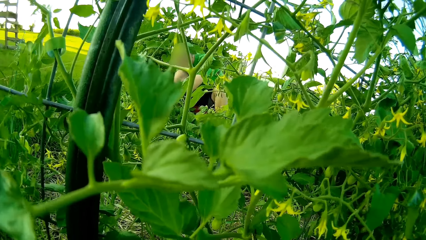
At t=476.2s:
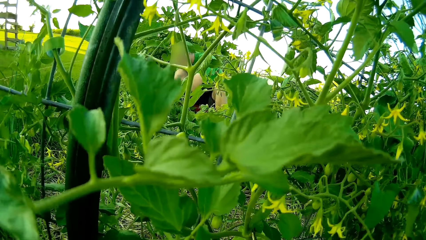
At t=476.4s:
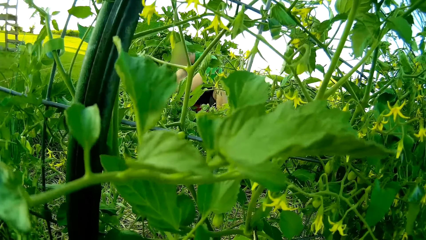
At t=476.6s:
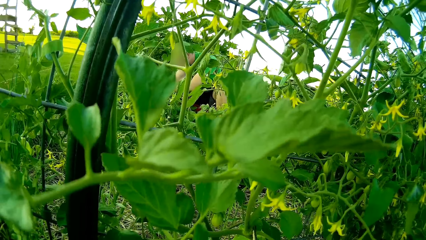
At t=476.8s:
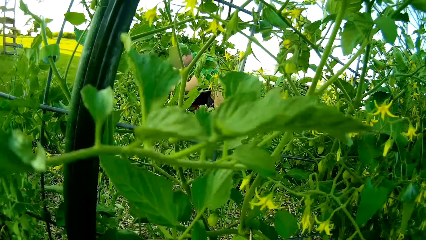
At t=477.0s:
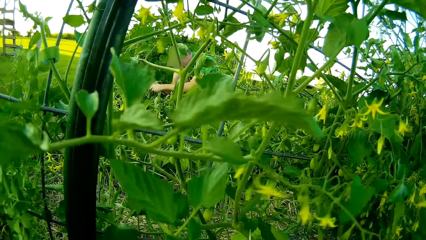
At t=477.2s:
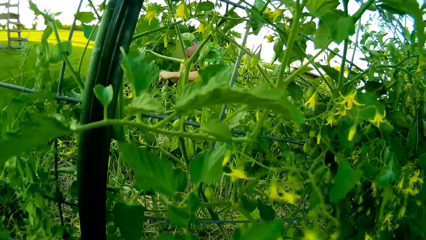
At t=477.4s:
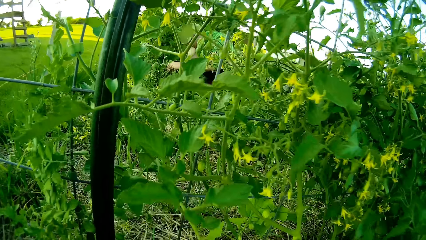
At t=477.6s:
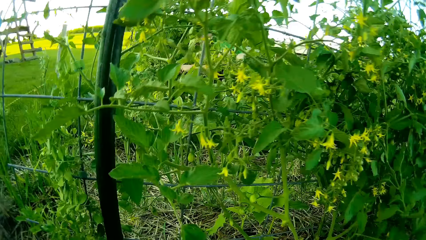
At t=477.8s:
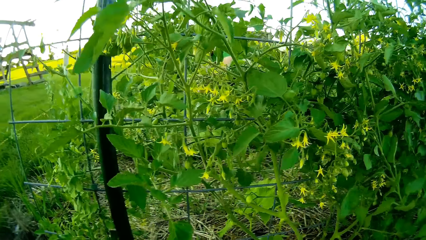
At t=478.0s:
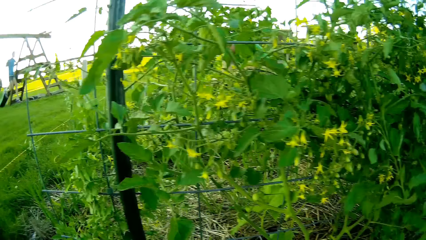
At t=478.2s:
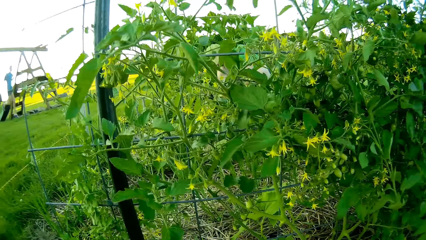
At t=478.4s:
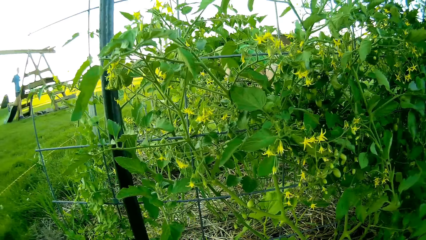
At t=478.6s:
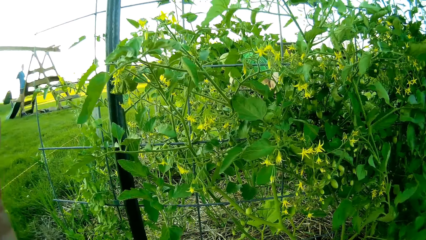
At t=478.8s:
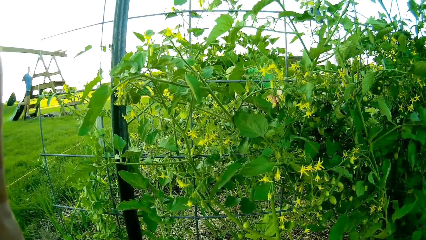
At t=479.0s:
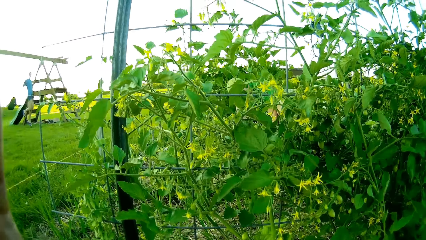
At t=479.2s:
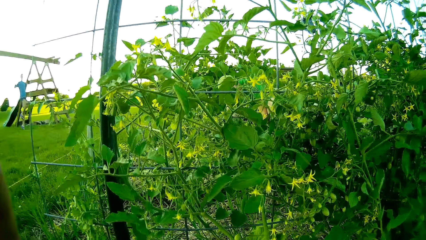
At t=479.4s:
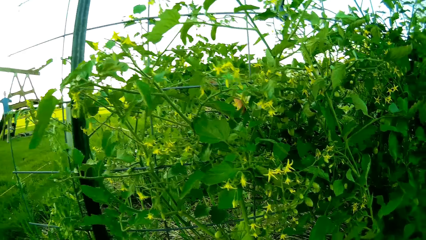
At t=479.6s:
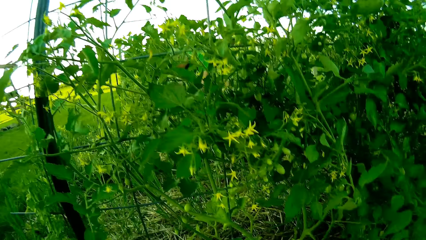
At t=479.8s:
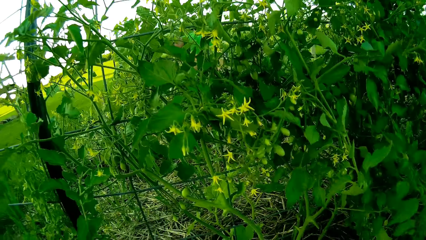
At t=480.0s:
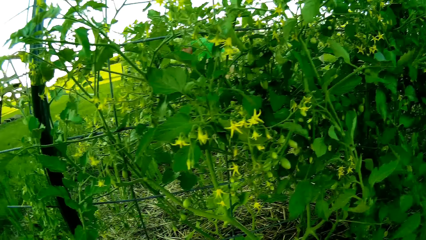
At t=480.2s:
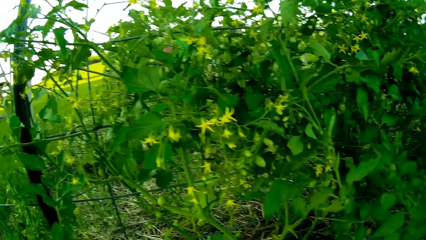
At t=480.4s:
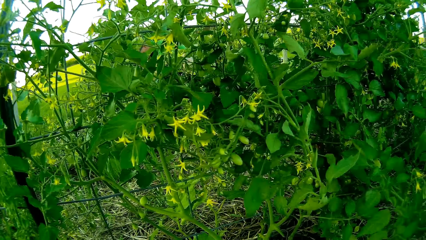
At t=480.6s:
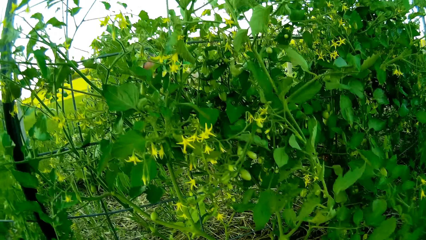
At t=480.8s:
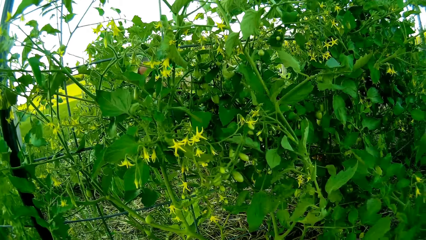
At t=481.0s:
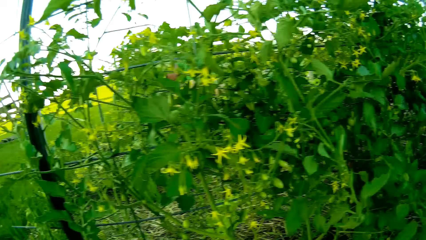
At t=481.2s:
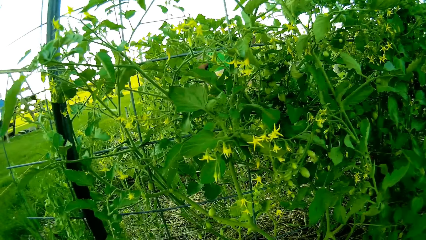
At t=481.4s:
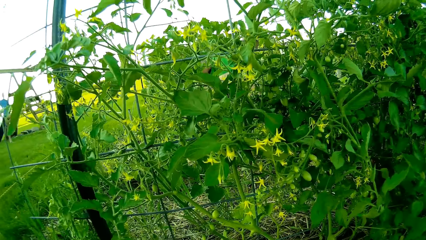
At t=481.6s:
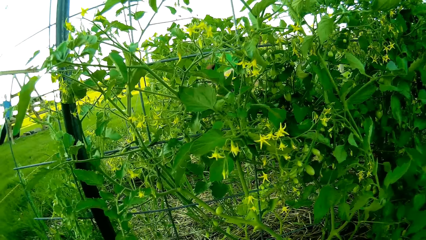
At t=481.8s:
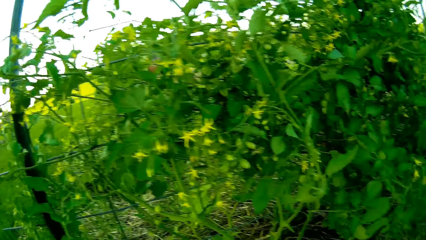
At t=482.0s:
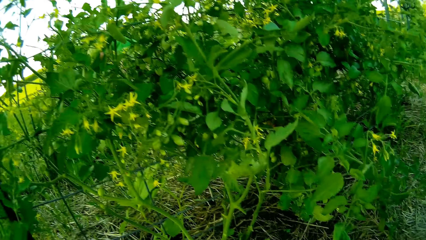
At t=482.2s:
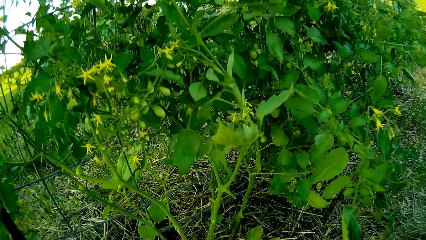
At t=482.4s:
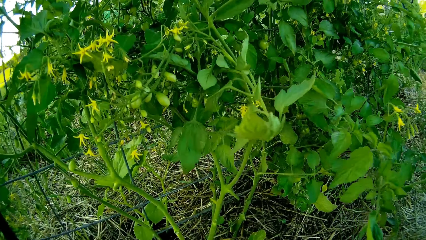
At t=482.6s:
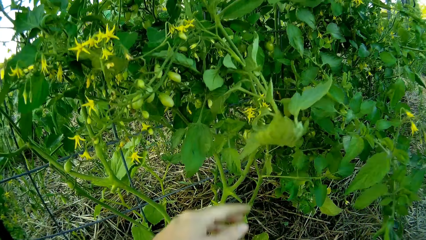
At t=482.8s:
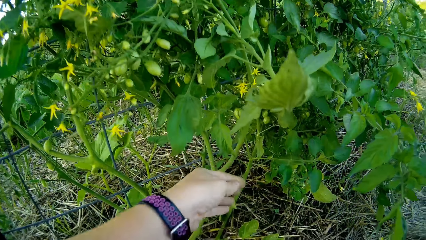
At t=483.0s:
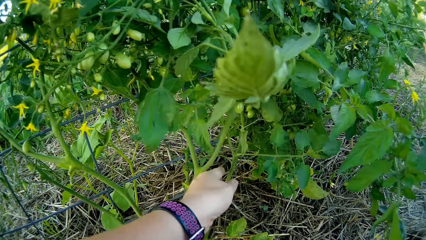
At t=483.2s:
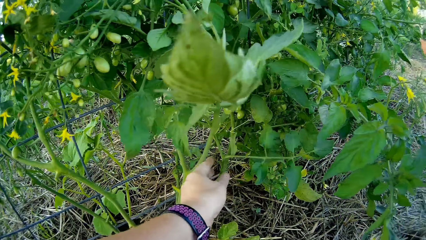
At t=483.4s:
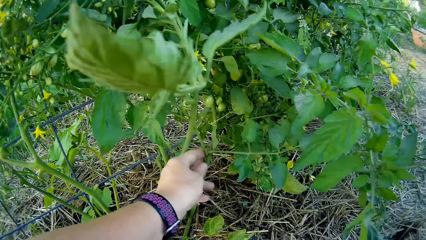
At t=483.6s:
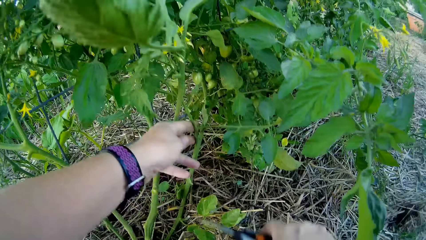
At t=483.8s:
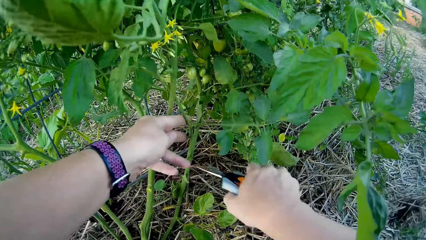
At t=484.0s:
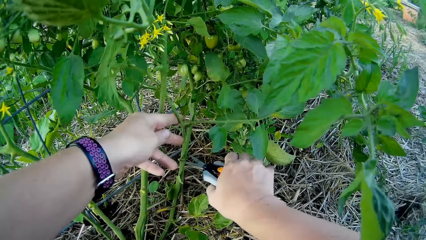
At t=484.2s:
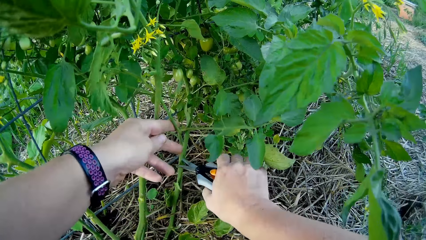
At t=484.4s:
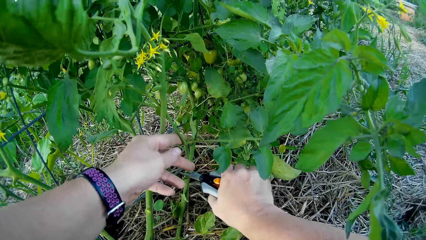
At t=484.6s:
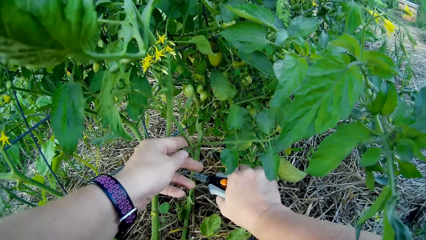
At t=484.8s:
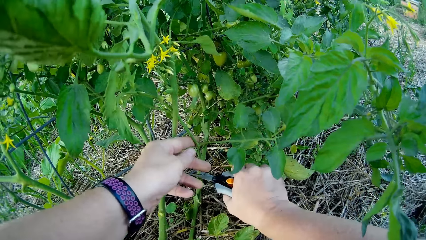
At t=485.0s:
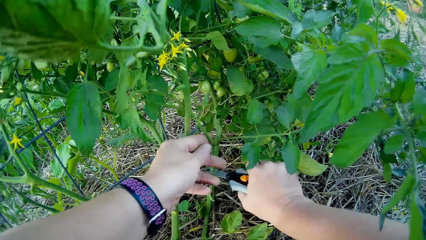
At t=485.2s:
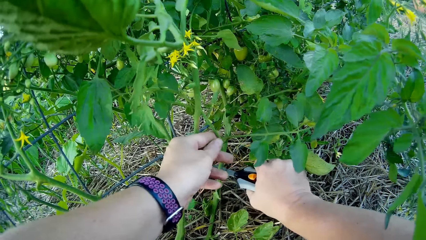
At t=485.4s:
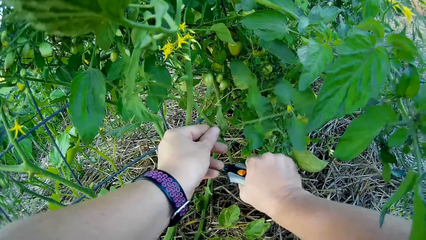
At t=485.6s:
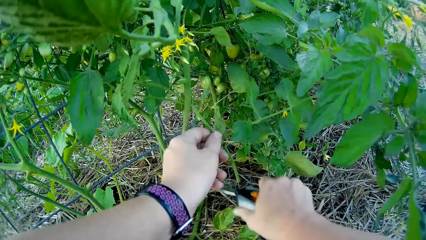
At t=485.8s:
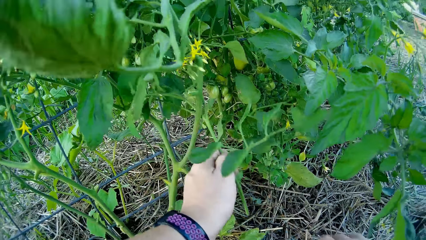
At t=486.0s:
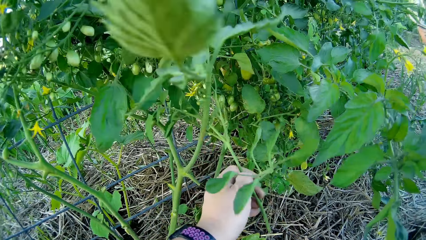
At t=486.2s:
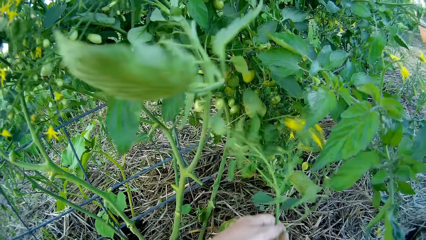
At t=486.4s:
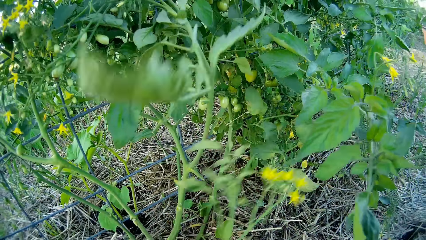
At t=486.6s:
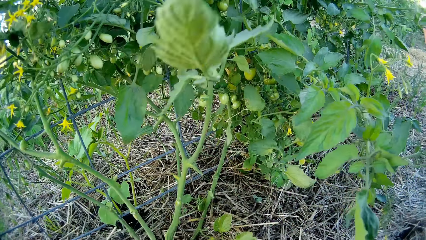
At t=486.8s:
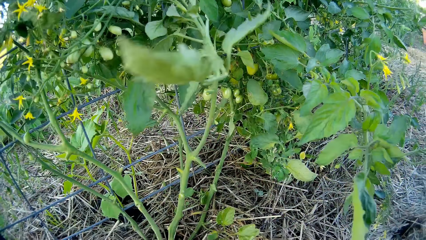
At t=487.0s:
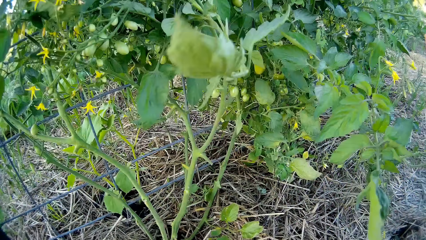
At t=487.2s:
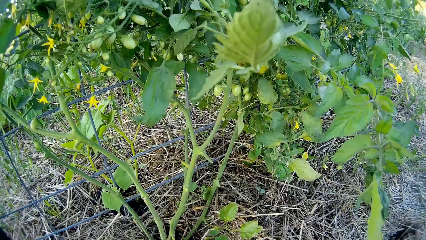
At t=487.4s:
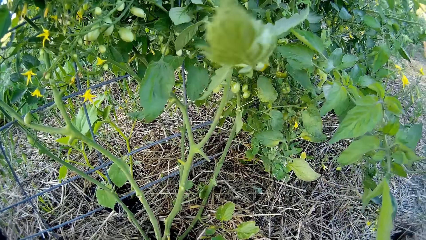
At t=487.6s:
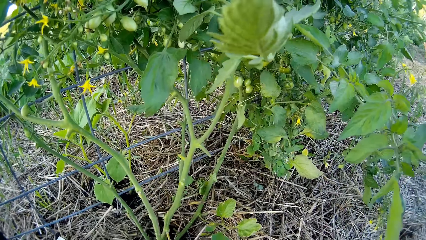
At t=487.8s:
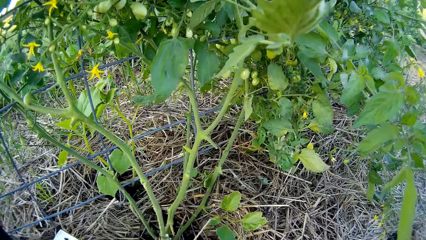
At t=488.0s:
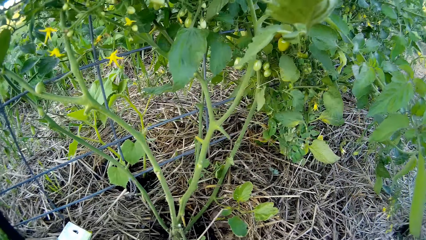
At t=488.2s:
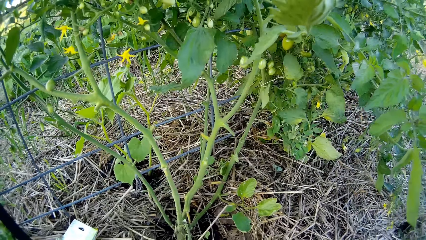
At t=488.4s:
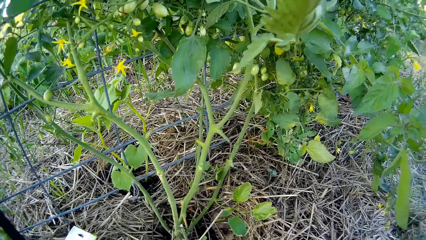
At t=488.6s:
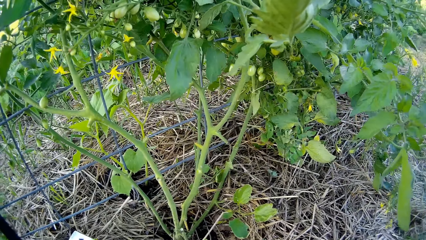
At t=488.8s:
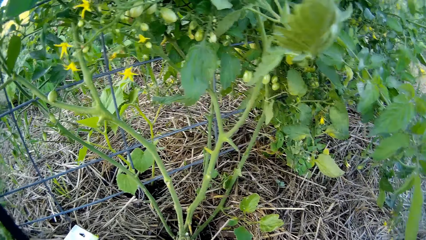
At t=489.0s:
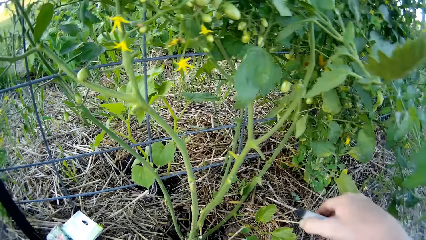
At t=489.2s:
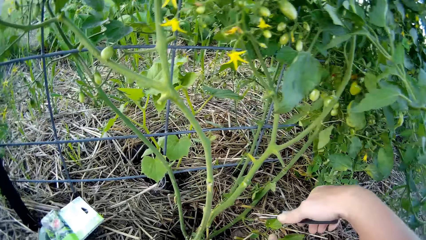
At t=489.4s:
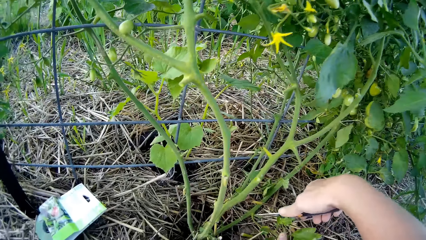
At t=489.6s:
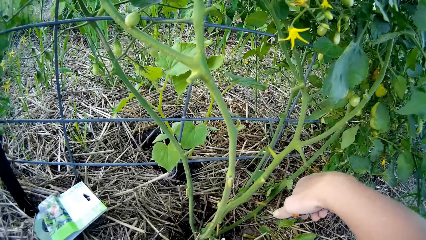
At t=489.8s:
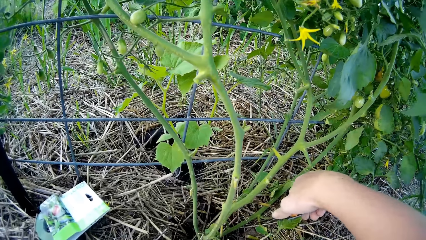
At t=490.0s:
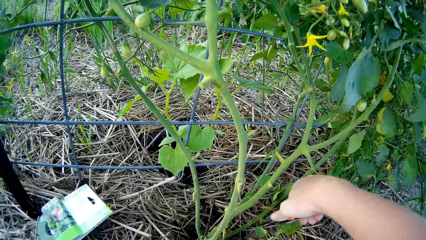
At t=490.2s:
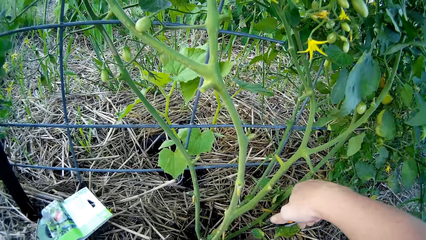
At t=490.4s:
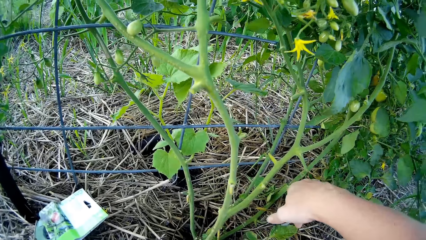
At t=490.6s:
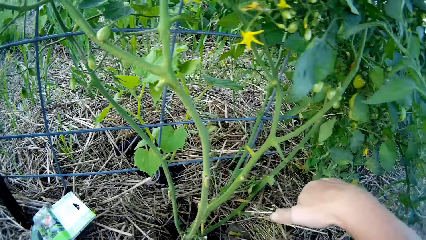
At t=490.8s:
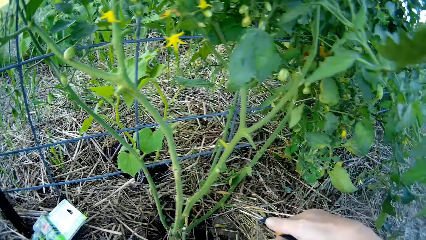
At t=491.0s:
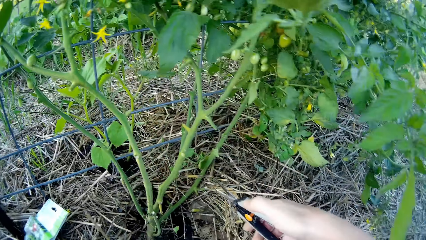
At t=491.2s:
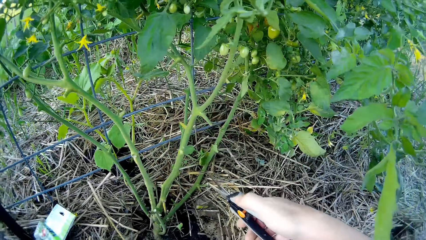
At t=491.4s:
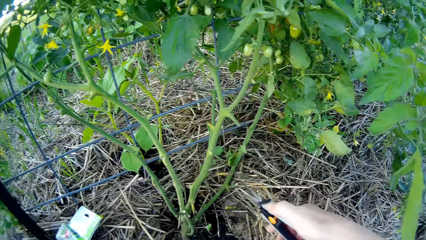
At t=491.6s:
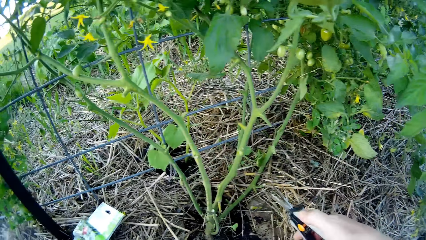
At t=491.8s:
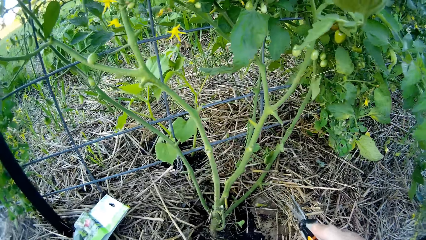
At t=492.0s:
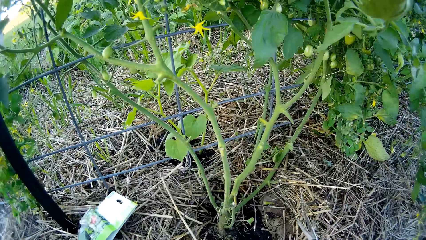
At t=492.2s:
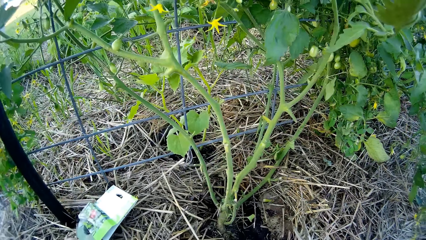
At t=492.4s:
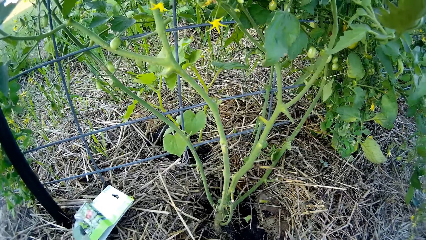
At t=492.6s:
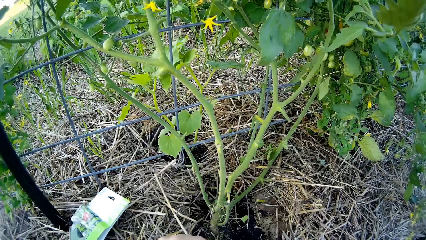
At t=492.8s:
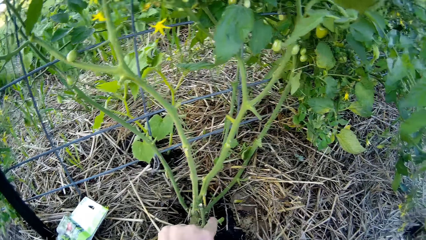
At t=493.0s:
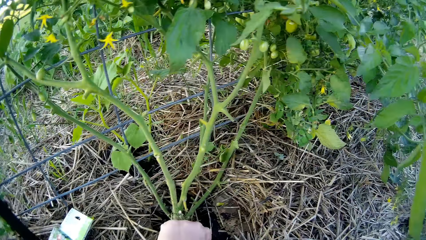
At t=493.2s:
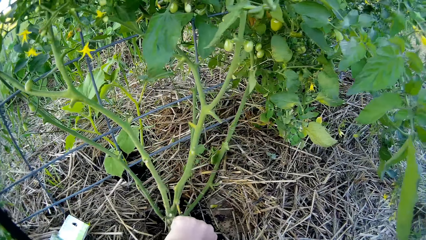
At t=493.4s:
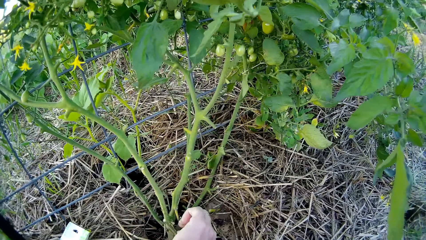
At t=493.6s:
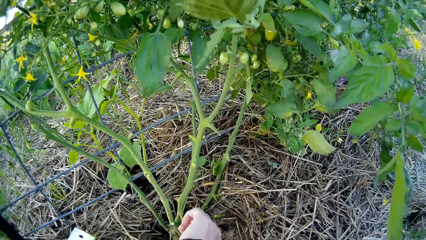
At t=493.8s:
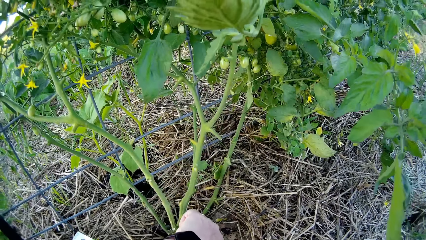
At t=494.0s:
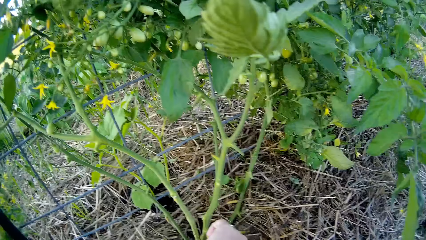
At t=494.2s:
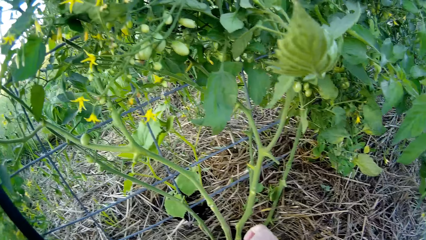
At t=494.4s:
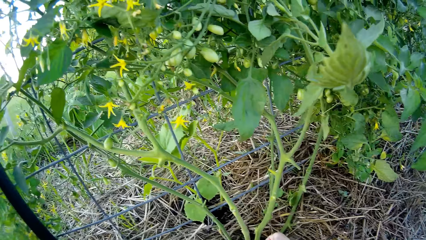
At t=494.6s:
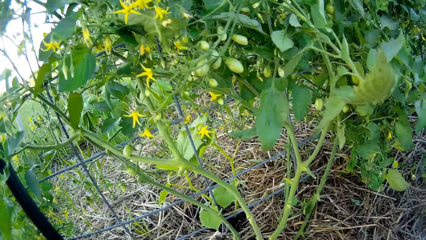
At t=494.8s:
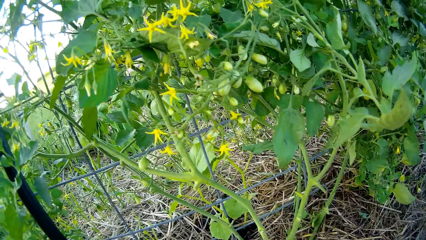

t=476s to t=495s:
The camera wearer clips a branch of the tomato plant with the pair of garden scissors. They clip a branch of the tomato plant with the pair of scissors again.
